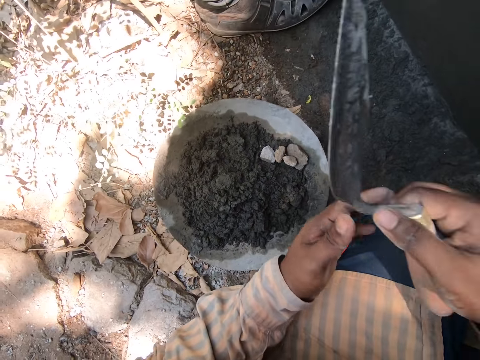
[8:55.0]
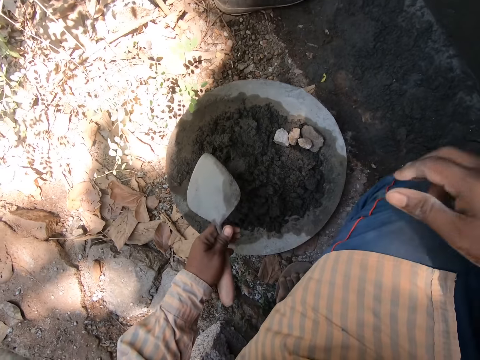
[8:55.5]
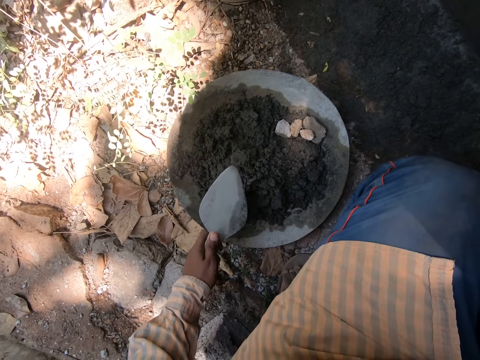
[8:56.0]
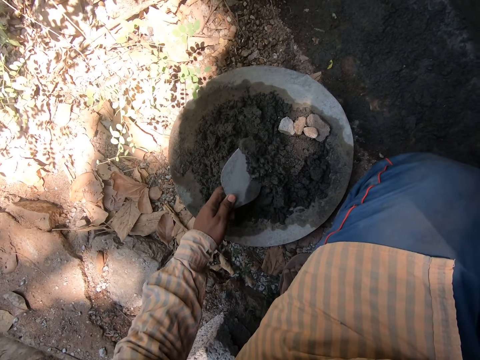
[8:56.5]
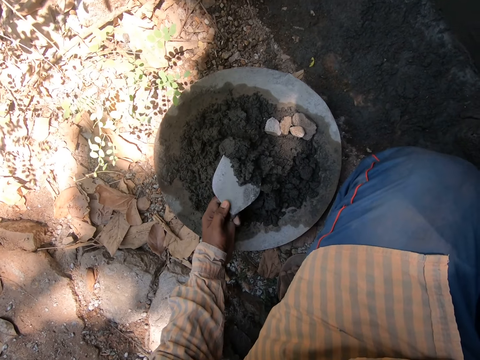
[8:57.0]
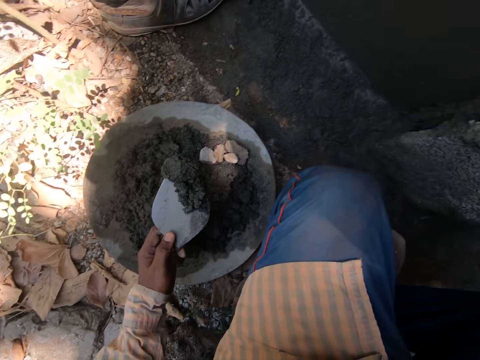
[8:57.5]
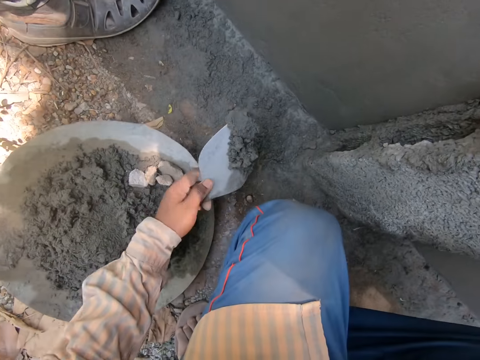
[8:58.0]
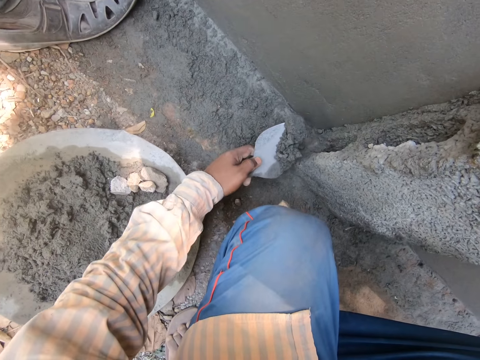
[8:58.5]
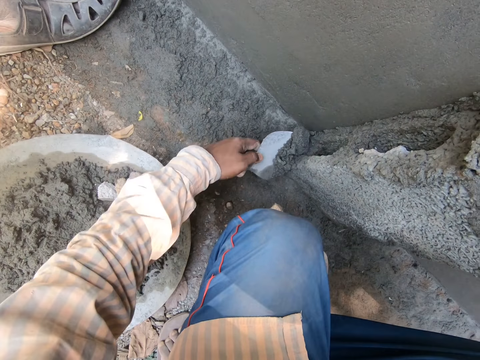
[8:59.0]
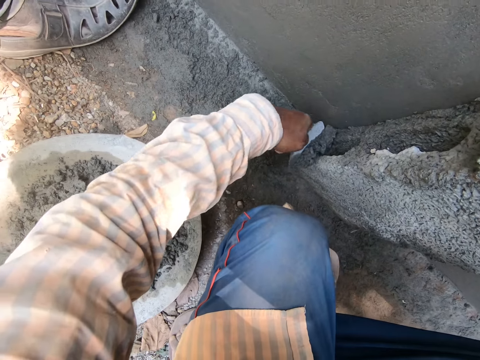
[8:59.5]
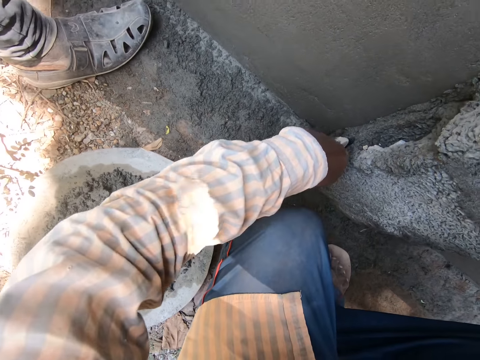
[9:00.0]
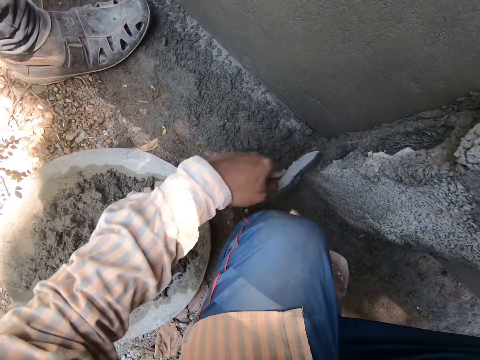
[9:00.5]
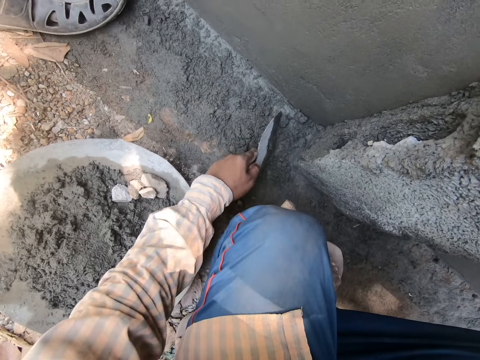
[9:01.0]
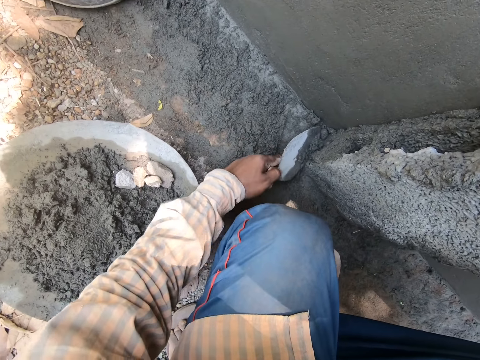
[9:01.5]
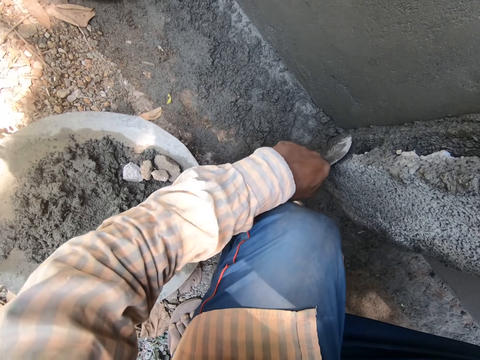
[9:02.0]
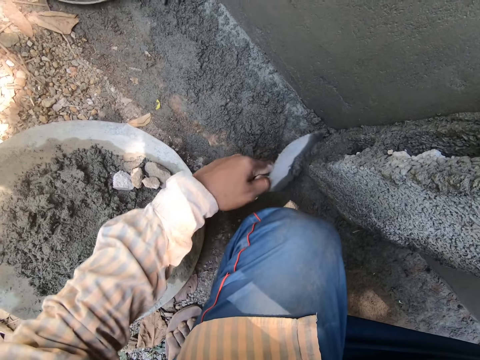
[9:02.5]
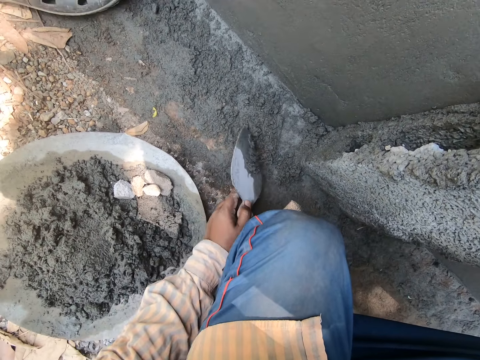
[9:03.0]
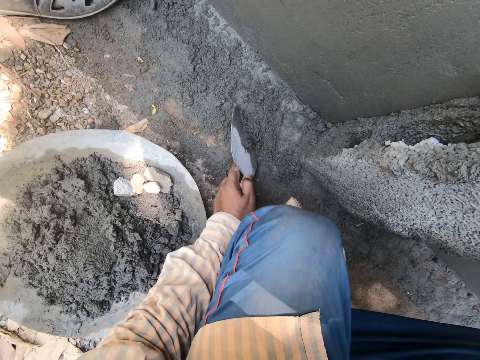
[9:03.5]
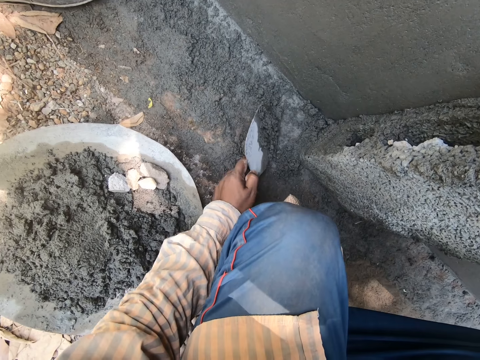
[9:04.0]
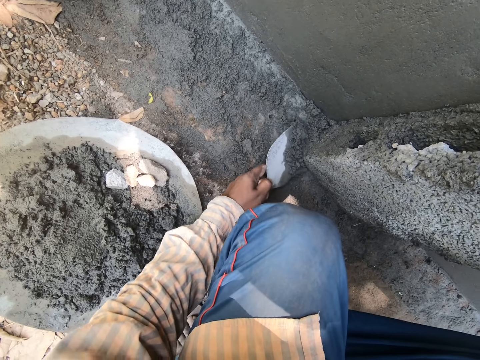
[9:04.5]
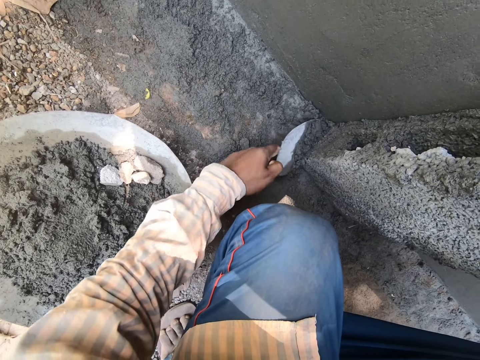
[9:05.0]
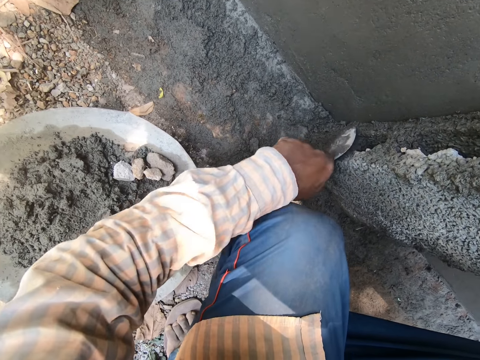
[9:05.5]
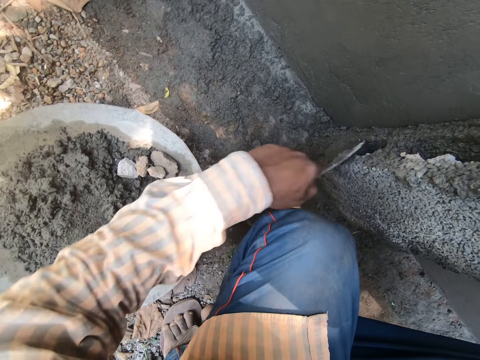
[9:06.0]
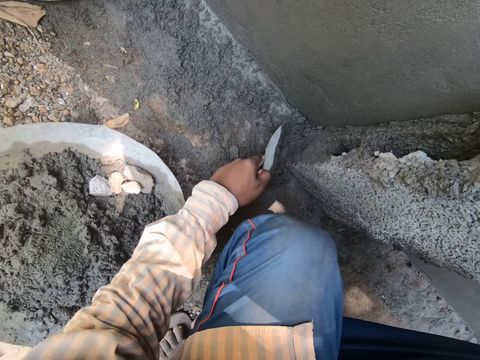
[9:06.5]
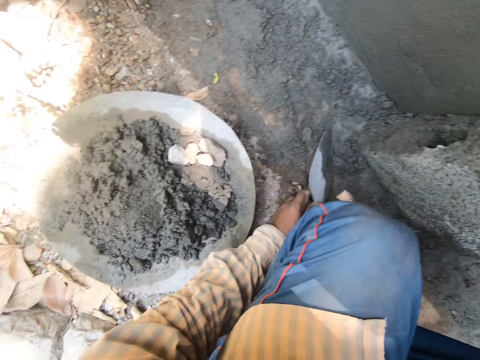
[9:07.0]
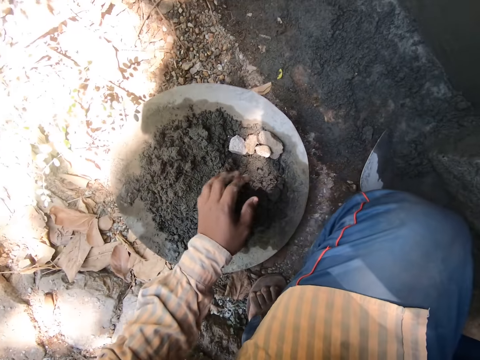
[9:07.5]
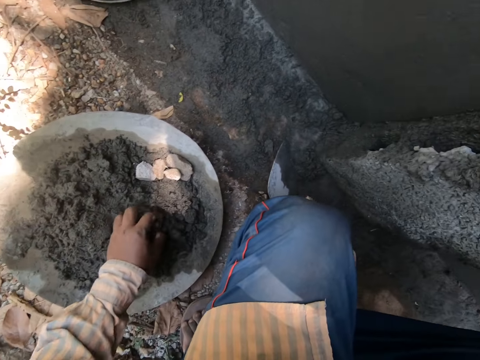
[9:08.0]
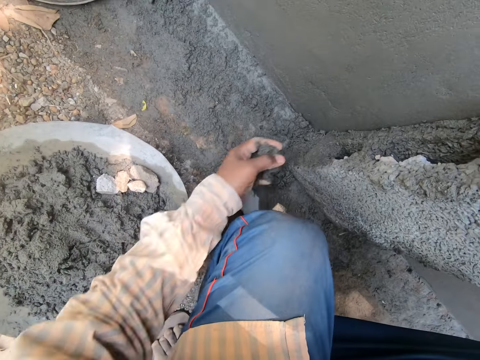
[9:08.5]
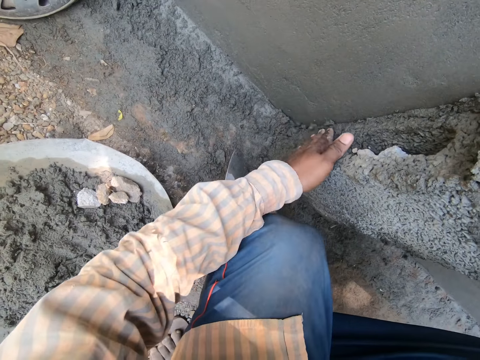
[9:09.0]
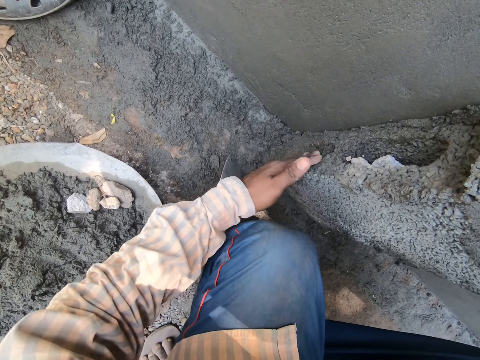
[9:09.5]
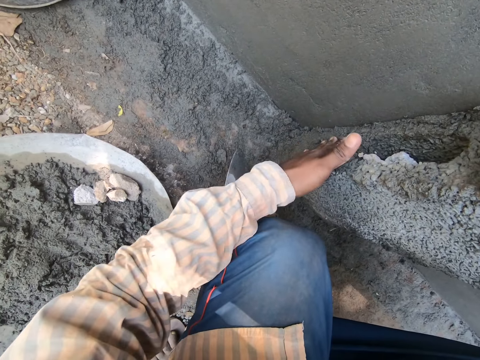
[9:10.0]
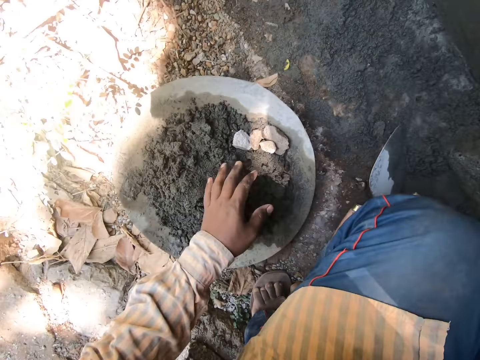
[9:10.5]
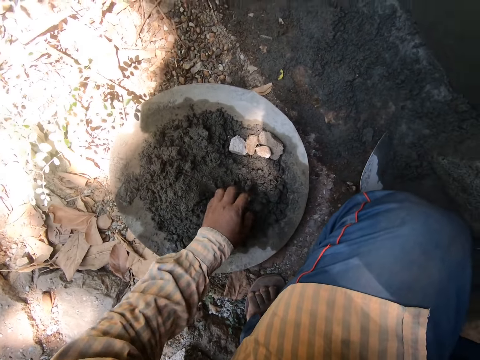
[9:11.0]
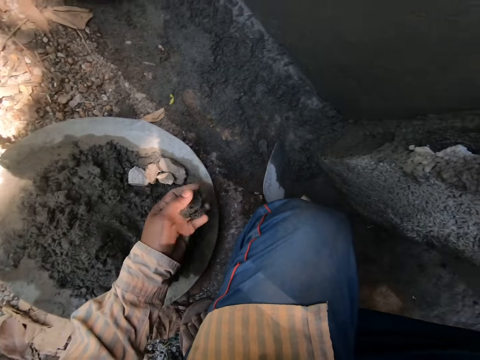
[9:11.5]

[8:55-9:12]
The camera wearer exchanges a trowel to his left hand. He scoops a mortar on a trough with the trowel. He puts the mortar in a brick. He smears the mortar on the brick. He collects the mortar on the ground with the trowel. He smears the mortar on the brick. He puts the trowel on the ground. He picks the mortar from the trough with his left hand. He puts the mortar in the brick. He smears the mortar on the brick. He picks the mortar from the trough with his left hand.

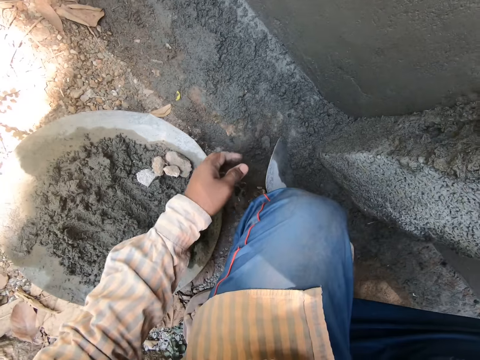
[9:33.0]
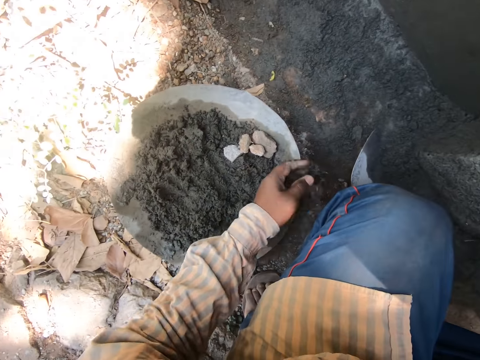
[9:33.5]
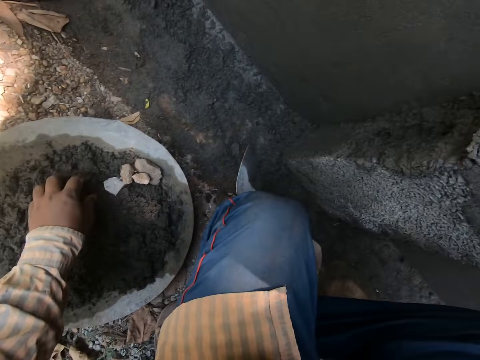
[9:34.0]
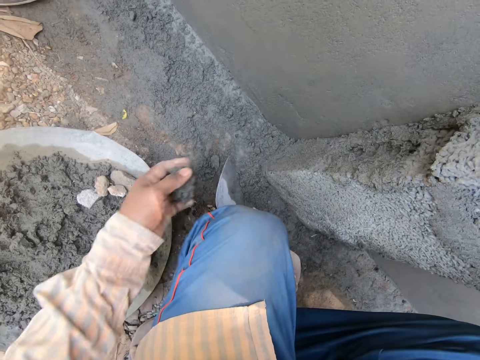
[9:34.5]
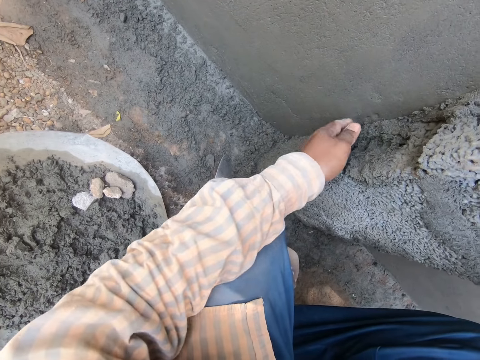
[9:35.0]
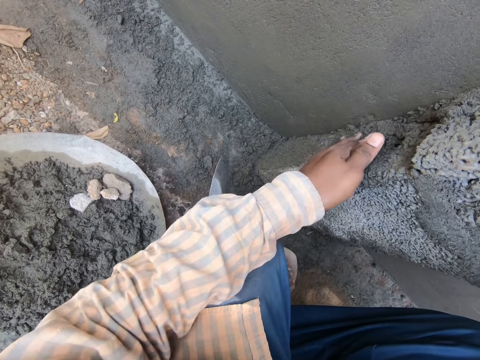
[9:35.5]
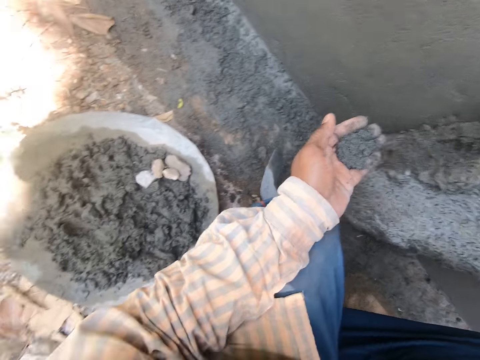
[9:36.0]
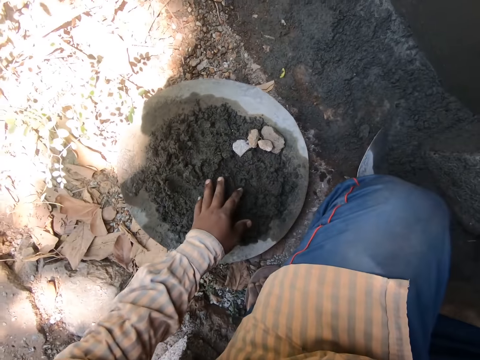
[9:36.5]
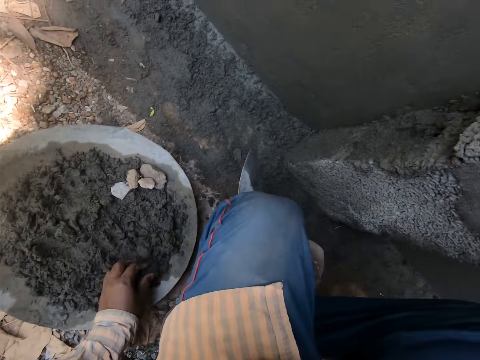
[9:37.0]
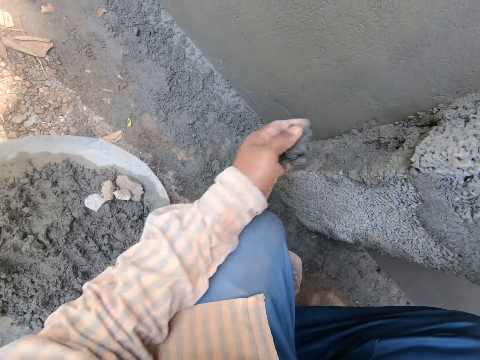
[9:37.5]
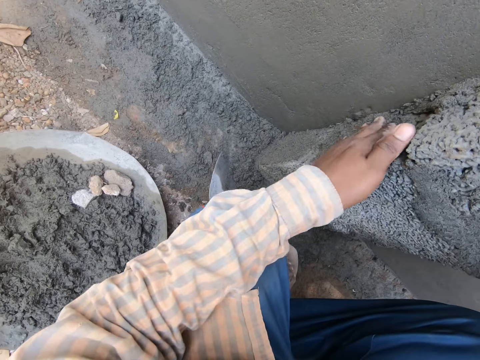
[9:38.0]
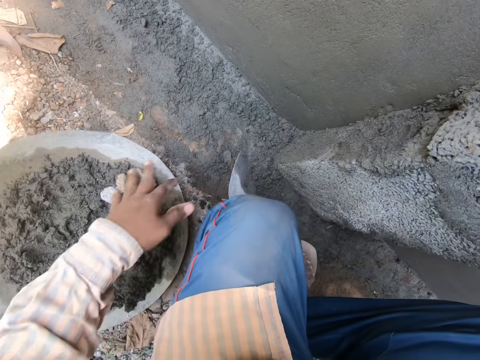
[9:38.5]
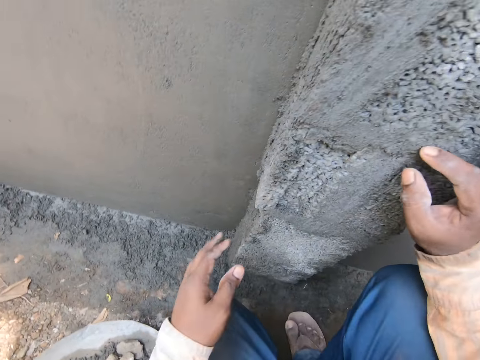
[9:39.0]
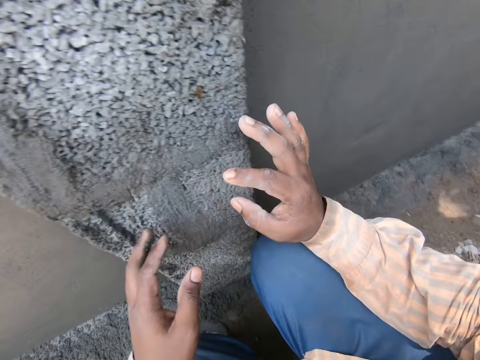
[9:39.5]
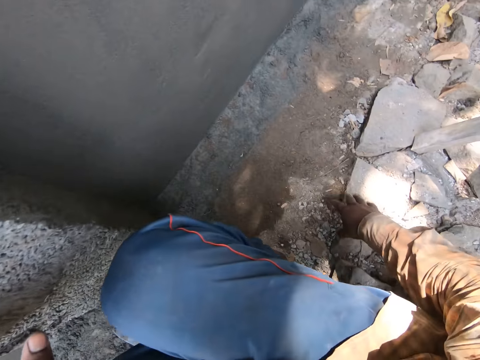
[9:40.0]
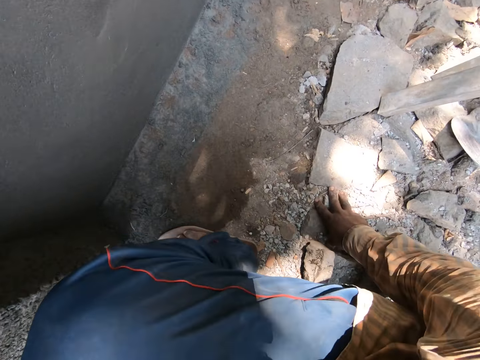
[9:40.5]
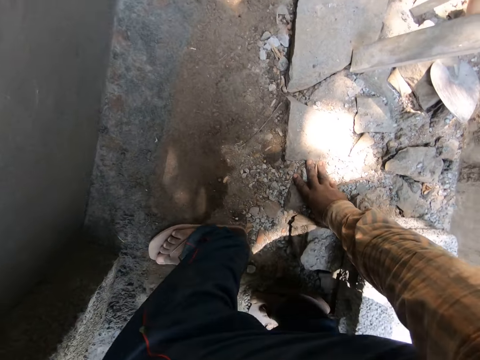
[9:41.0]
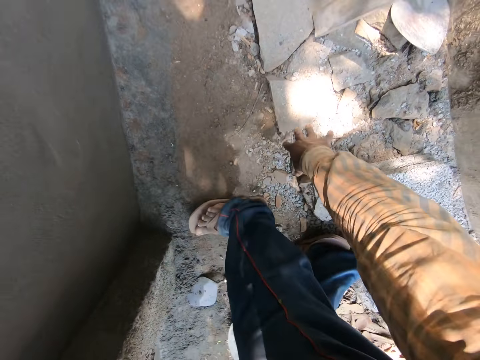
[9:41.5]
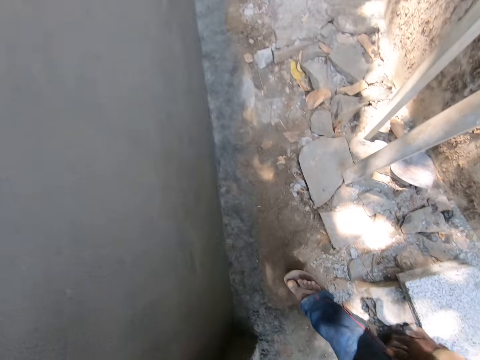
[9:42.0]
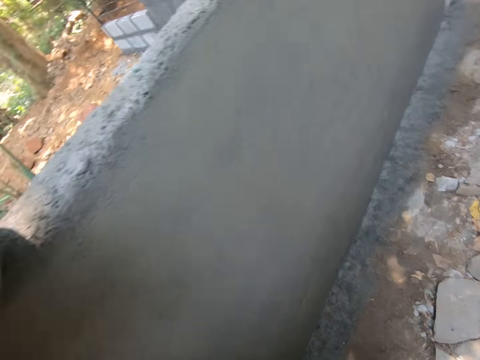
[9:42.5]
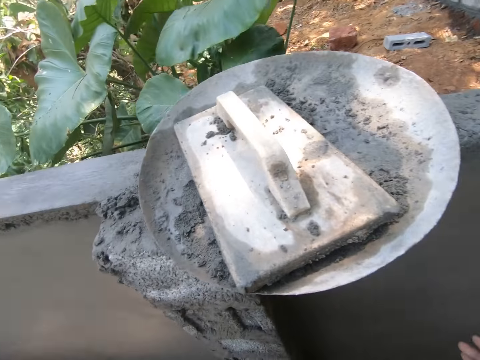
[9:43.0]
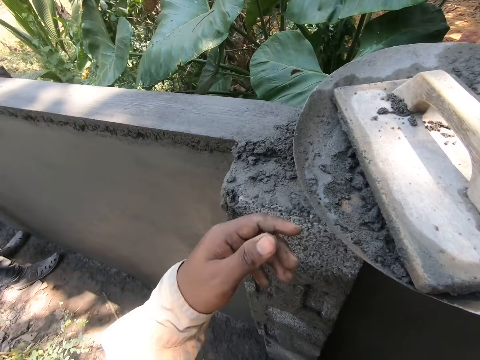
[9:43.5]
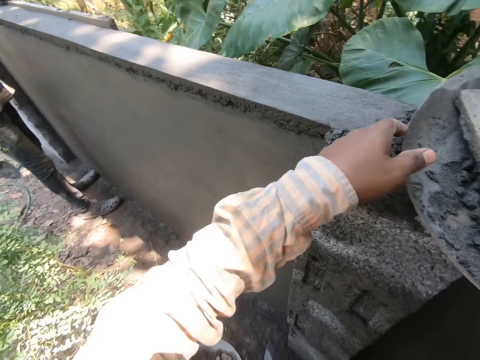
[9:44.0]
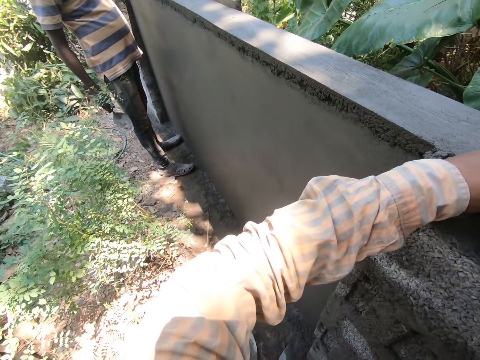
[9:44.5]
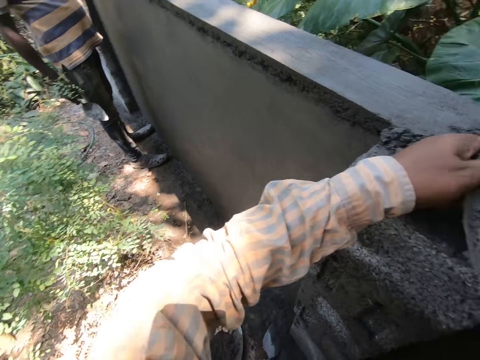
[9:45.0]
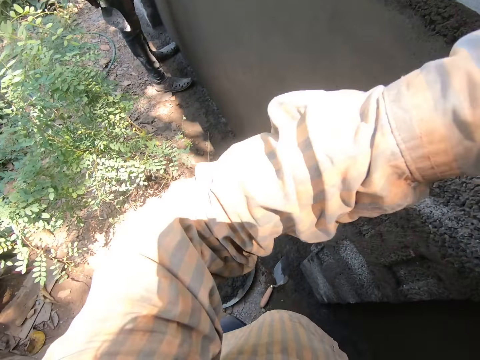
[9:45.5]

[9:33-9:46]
The camera wearer scoops the concrete from a basin with the hand. They spread the concrete on a wall with the hand. They scoop the concrete from the basin with the hand. They spread the concrete on the wall with the hand. They put a hand on a stone. They stand up. They pick the basin from the wall.
